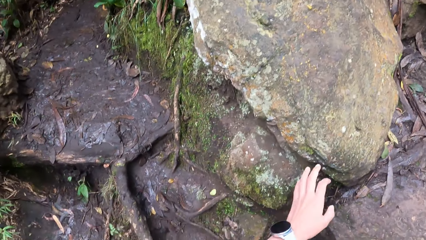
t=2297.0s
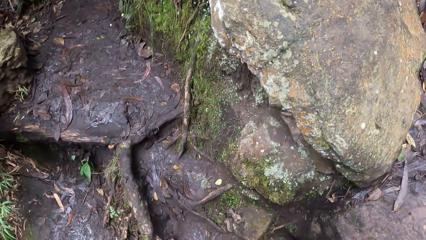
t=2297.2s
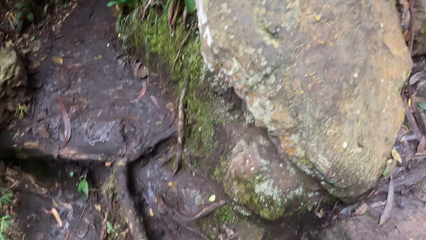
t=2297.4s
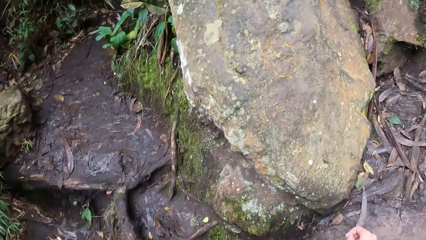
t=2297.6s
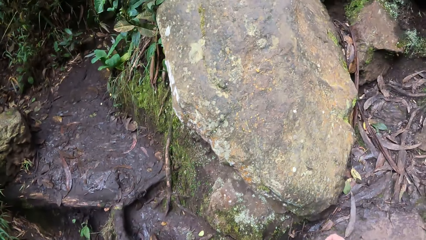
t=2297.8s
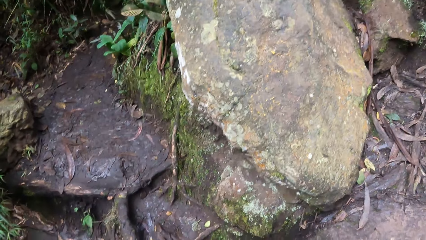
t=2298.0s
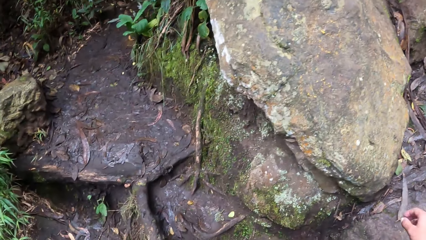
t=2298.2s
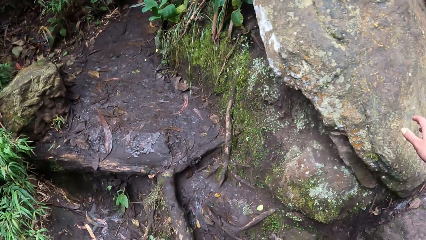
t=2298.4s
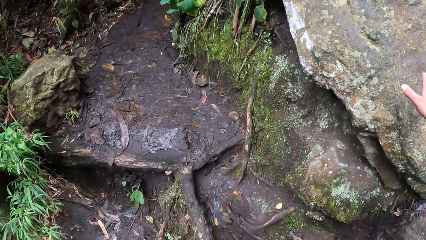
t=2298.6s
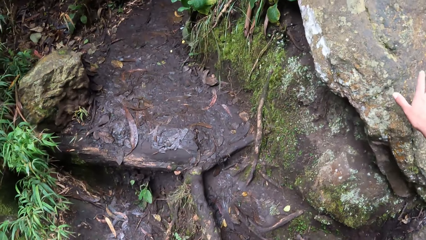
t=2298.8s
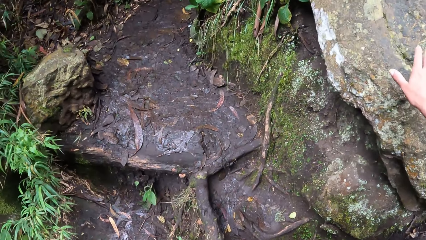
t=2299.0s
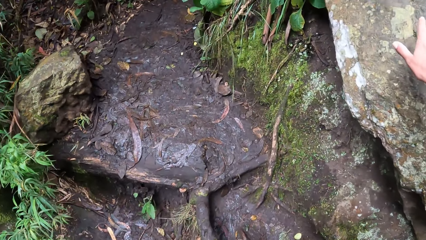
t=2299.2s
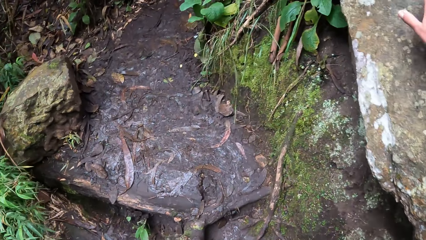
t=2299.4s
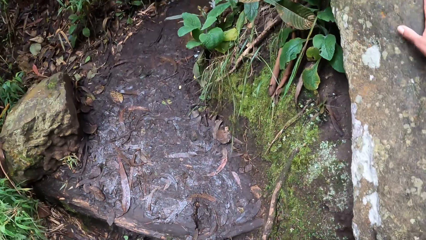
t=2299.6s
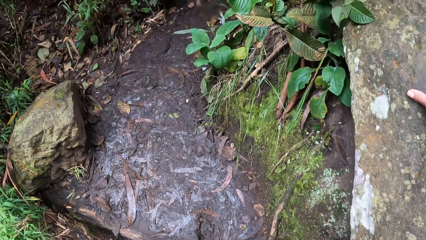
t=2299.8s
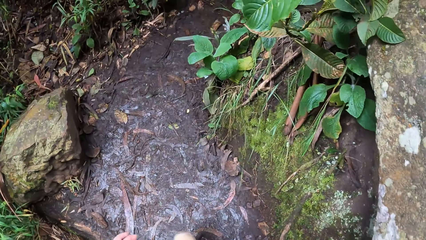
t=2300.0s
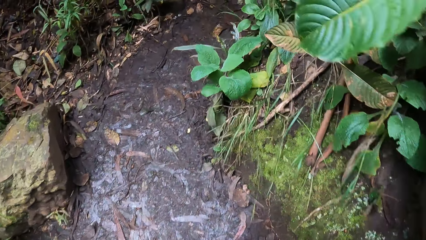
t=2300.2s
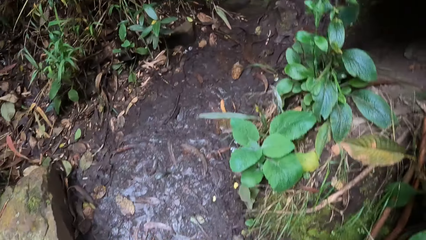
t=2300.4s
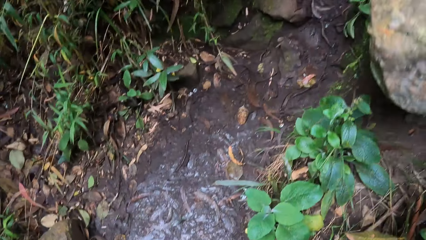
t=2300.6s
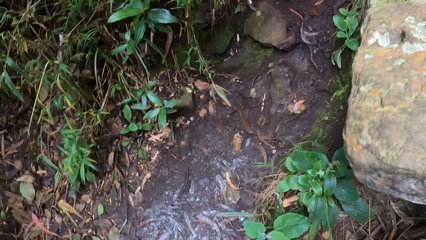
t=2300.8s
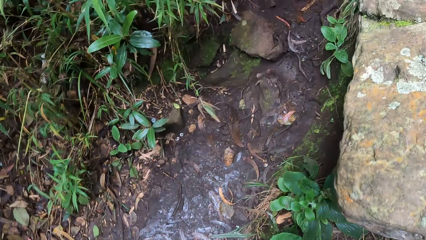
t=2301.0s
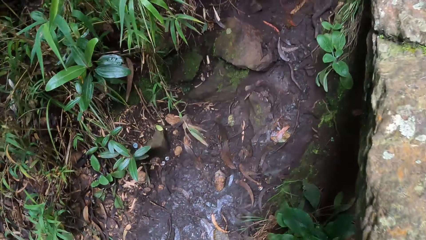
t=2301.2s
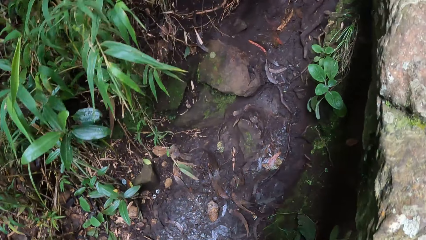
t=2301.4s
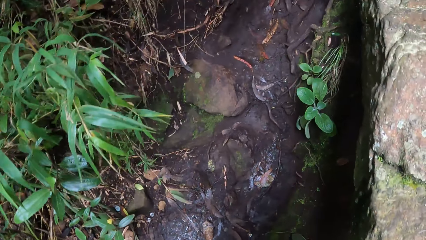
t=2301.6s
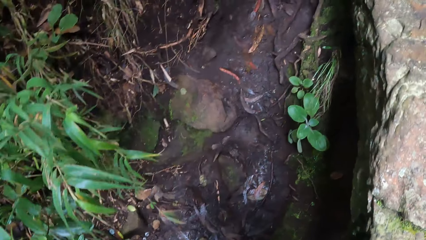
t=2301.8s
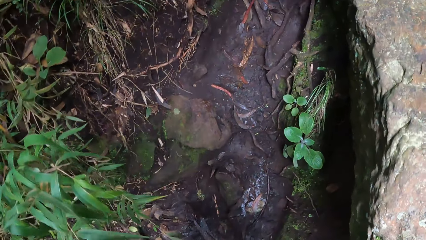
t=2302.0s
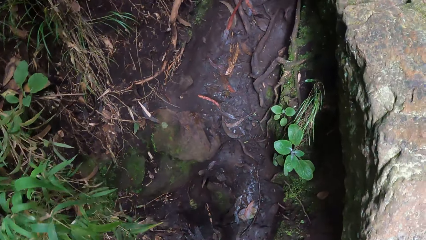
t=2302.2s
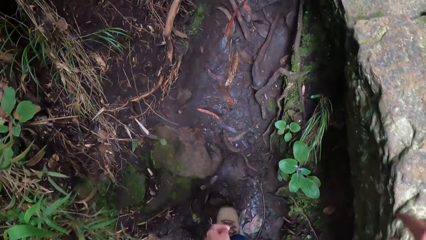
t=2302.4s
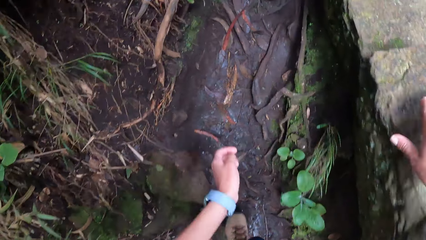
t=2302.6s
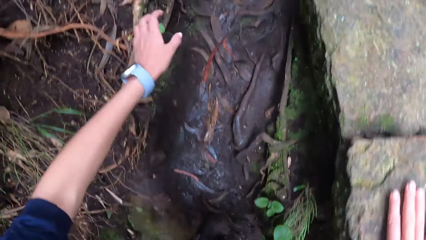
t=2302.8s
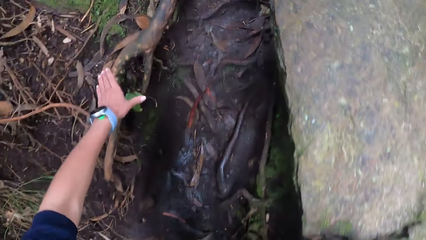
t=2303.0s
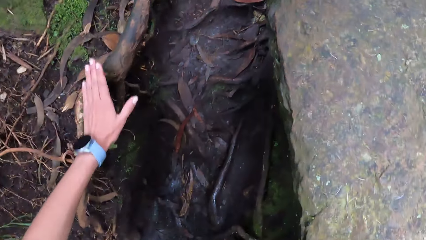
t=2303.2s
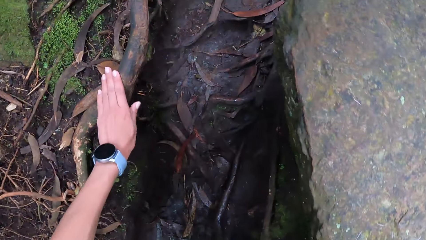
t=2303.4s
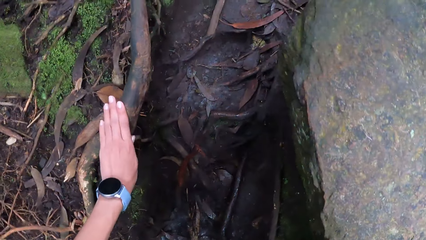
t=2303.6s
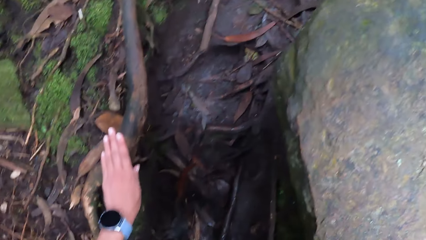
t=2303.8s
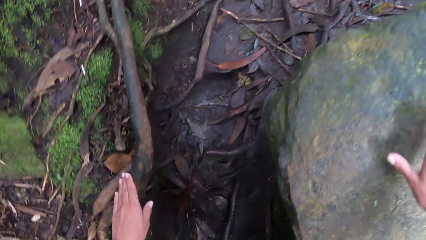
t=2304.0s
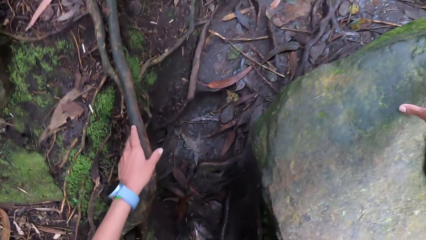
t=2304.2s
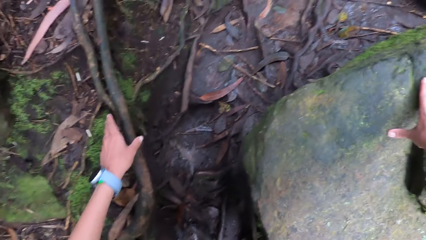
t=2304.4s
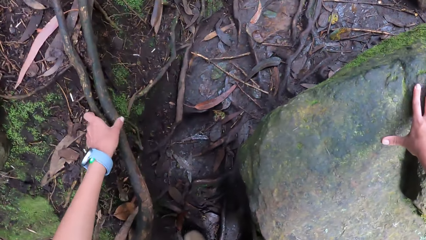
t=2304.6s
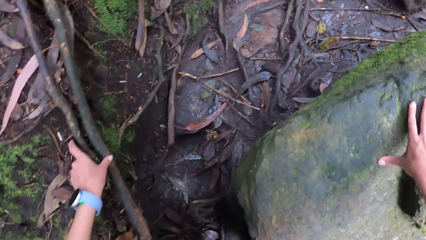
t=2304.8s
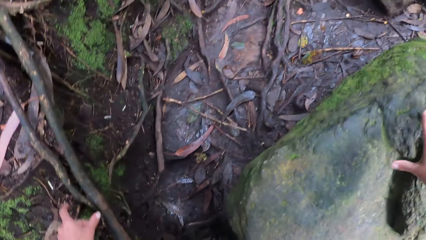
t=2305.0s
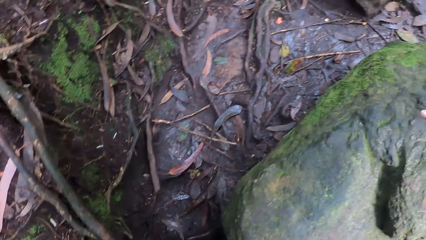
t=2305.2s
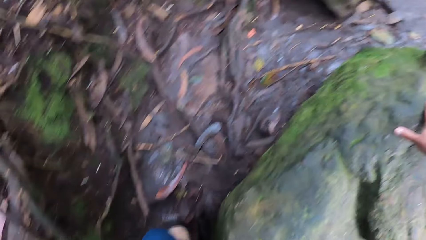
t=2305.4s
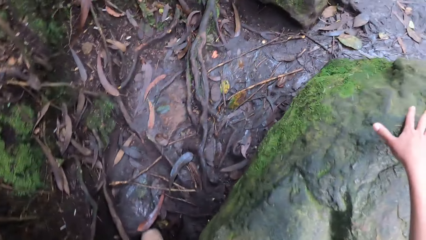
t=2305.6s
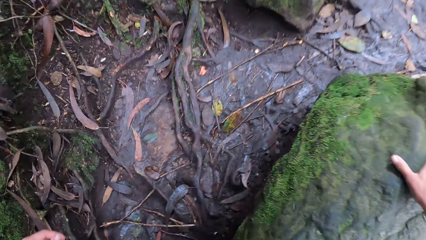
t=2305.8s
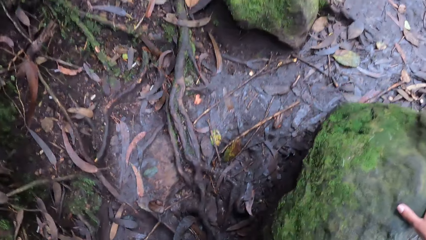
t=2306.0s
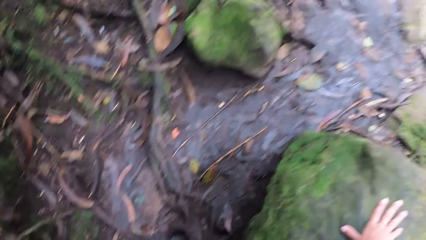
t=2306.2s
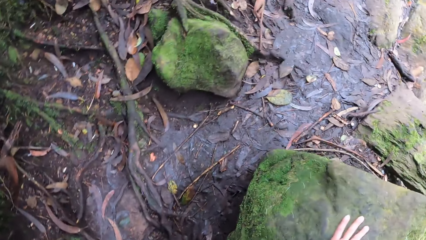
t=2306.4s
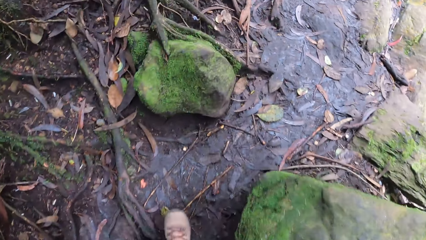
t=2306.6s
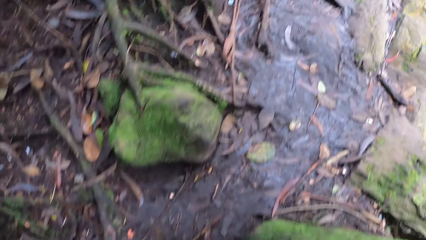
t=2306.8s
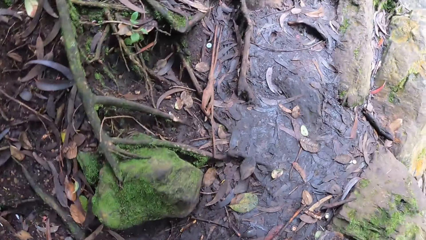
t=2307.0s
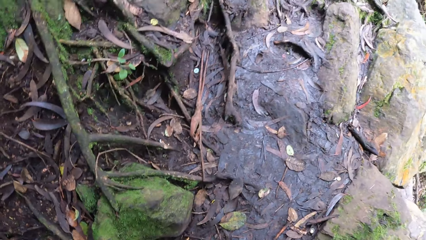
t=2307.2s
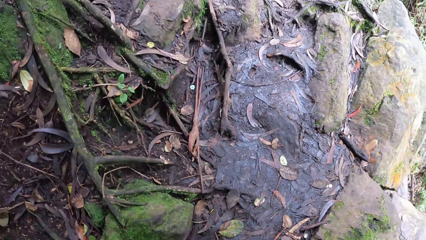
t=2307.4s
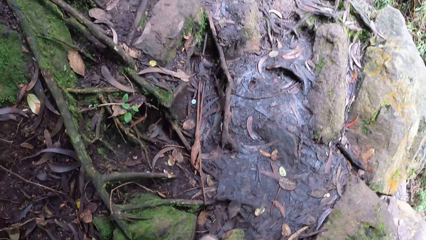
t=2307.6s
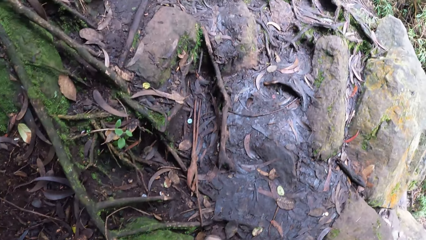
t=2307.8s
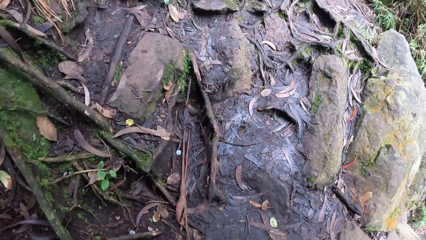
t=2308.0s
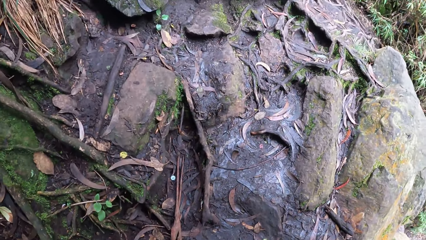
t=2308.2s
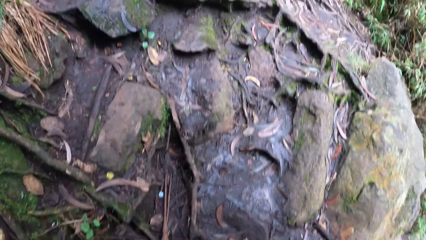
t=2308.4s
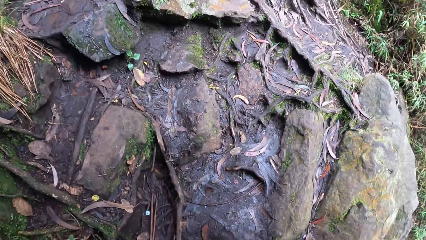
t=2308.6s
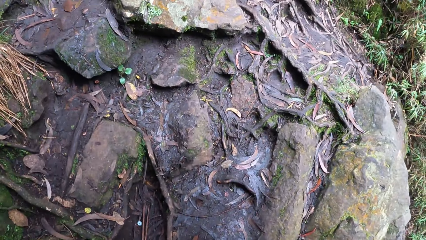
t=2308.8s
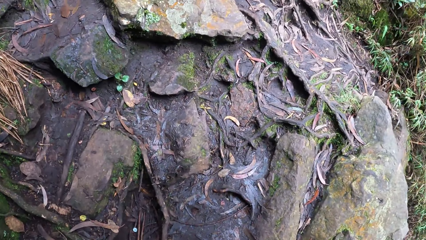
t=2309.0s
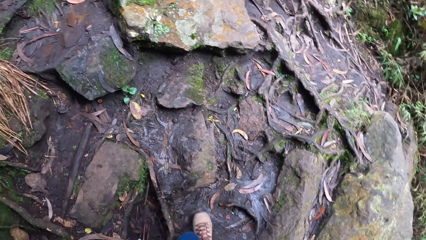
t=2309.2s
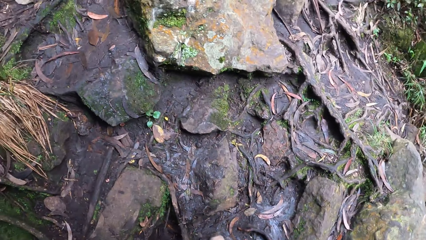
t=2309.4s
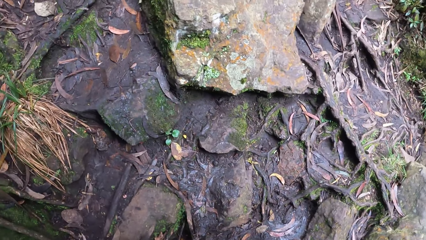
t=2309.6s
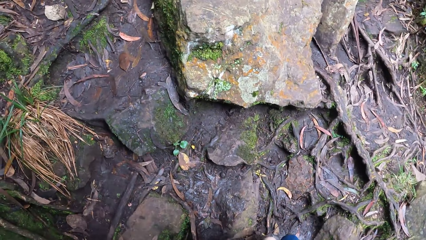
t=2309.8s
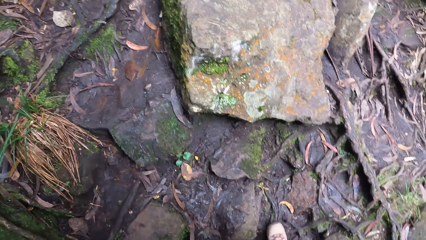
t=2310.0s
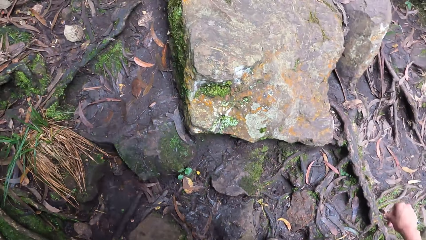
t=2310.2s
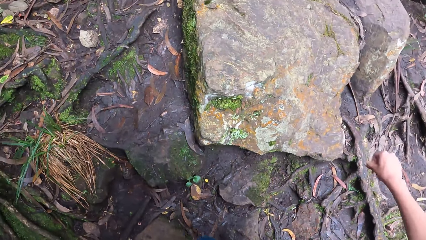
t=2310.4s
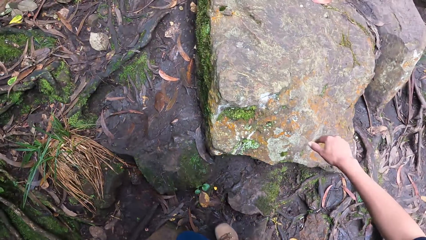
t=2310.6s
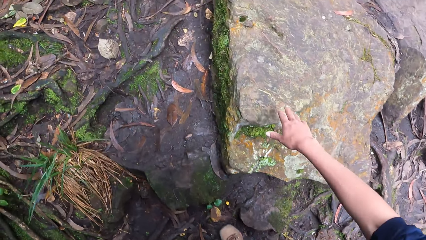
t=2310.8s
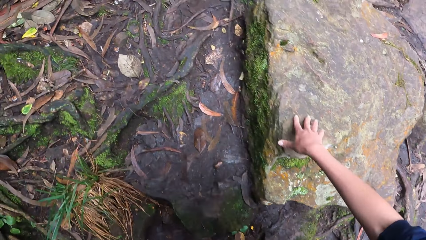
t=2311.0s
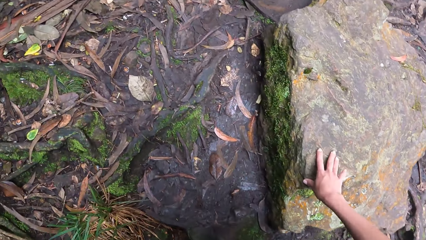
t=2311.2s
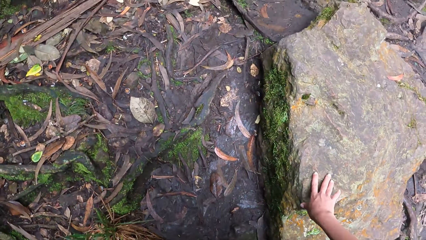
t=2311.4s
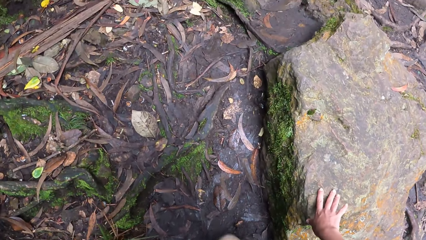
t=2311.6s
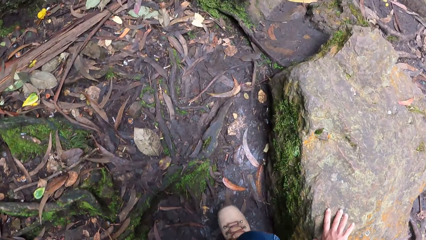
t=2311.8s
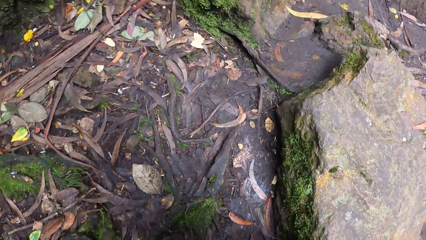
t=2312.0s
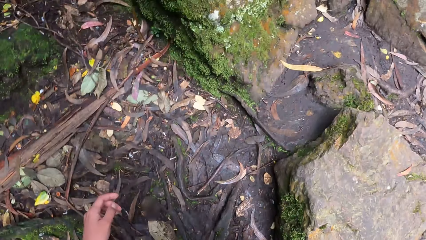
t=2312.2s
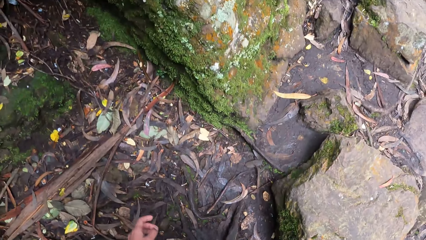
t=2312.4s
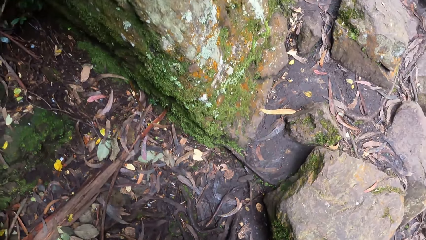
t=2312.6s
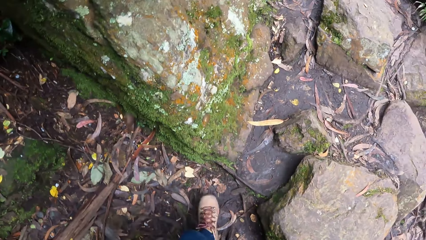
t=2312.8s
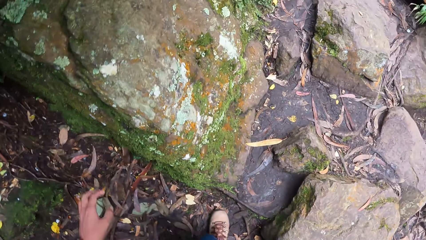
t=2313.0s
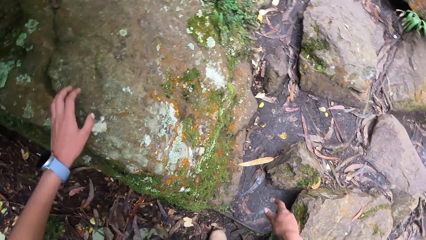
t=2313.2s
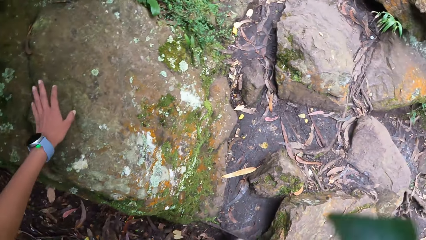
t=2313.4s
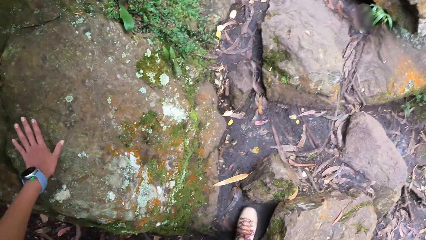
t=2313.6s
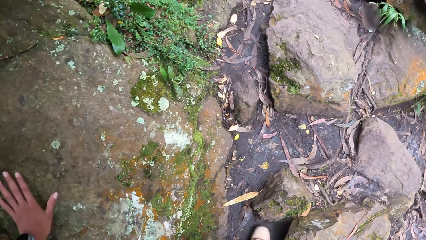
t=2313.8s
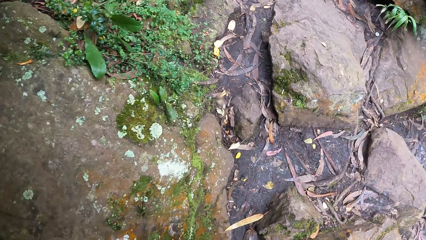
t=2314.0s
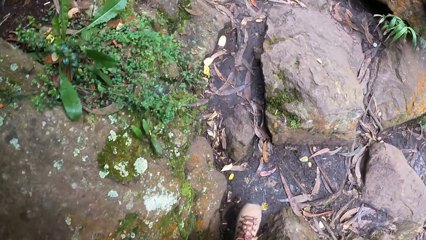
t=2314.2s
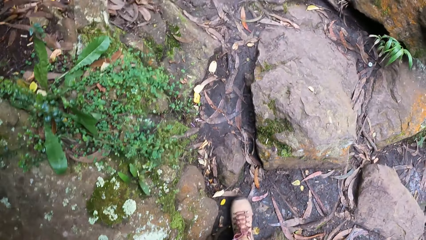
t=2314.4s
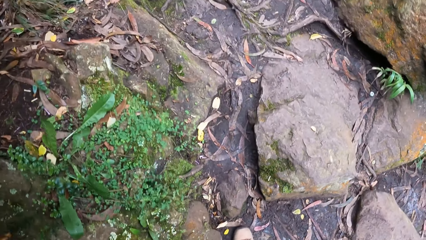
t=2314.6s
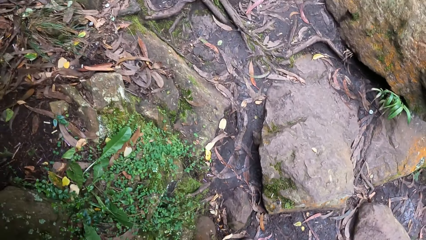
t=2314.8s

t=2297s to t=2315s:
The camera wearer holds a rock on the ground. She walks forward. She holds a root with her left hand. She walks forward. She holds a rock on the ground. She walks forward. She holds a rock with her left hand.
